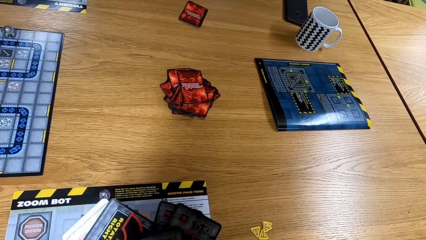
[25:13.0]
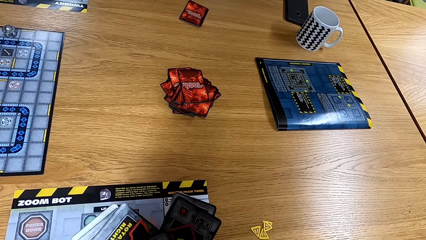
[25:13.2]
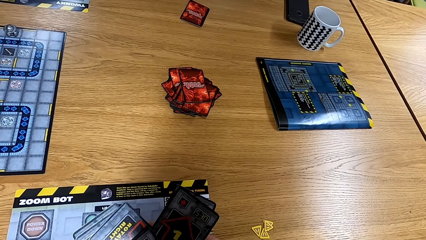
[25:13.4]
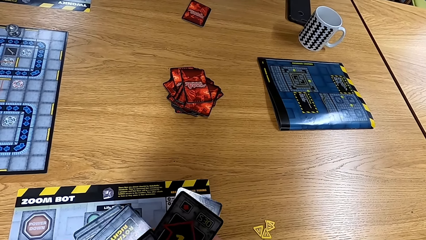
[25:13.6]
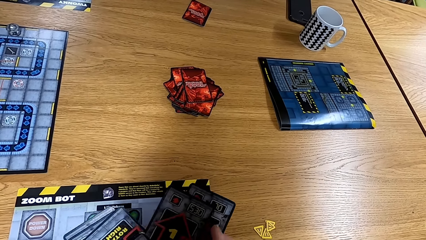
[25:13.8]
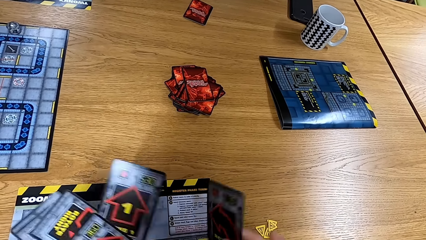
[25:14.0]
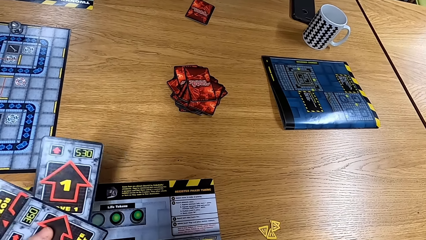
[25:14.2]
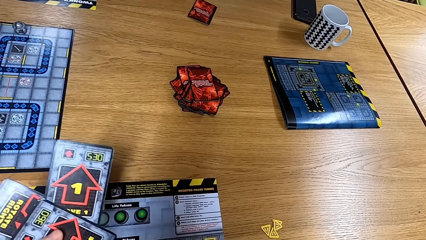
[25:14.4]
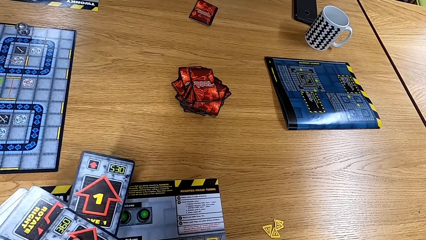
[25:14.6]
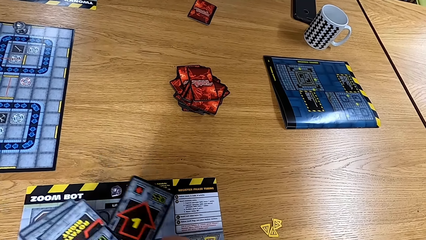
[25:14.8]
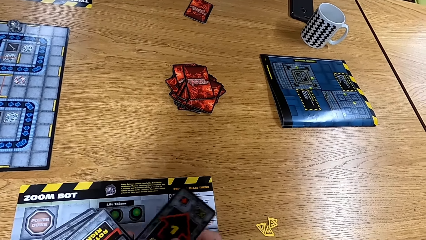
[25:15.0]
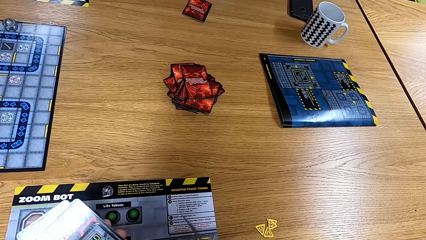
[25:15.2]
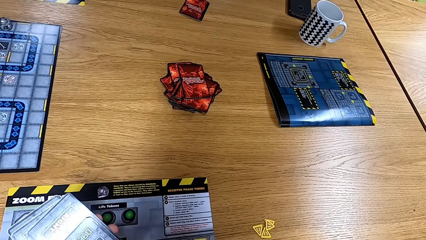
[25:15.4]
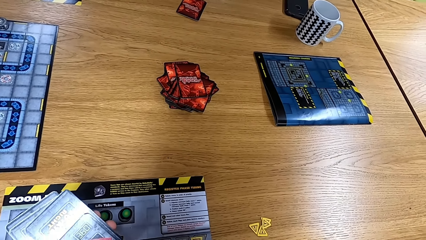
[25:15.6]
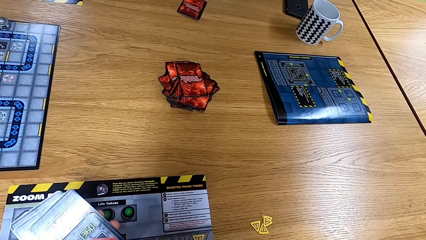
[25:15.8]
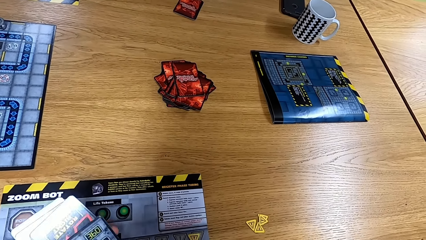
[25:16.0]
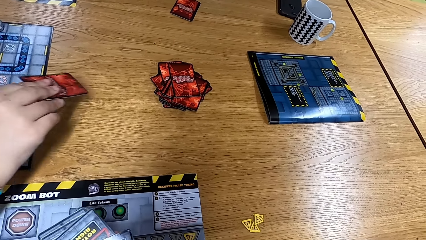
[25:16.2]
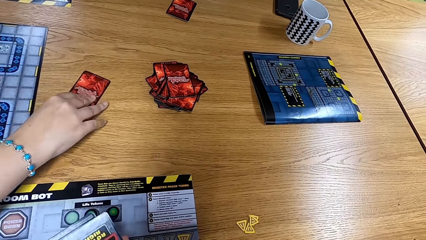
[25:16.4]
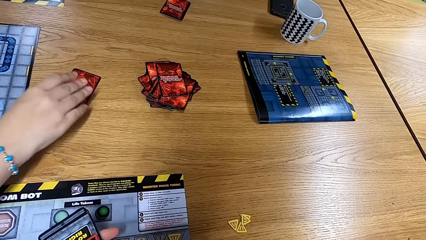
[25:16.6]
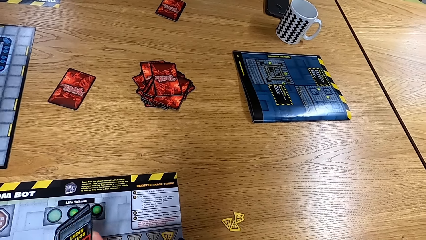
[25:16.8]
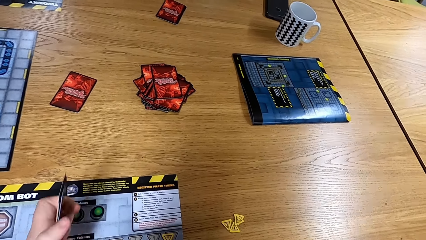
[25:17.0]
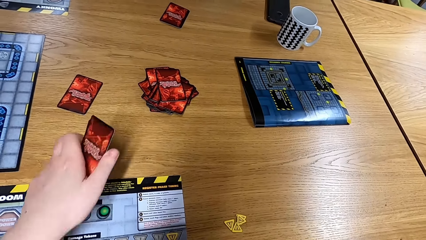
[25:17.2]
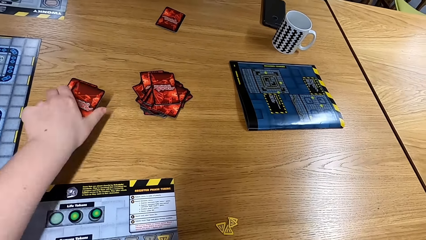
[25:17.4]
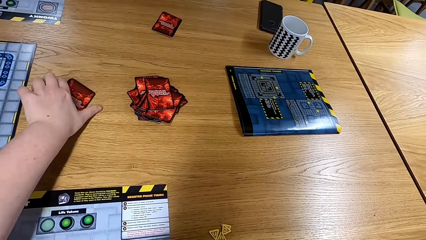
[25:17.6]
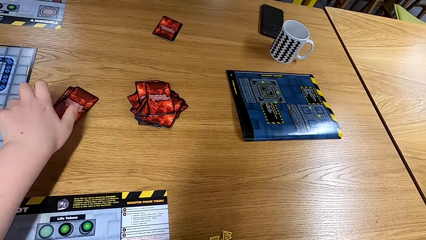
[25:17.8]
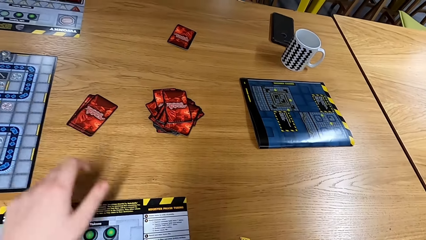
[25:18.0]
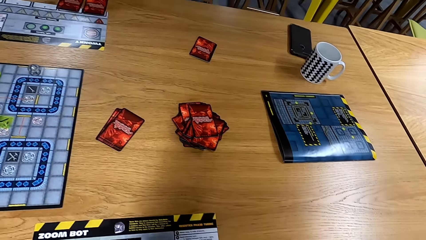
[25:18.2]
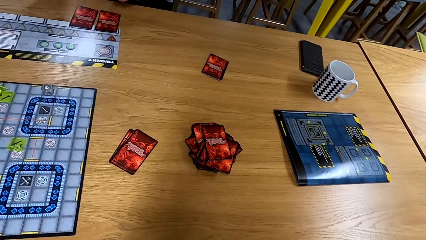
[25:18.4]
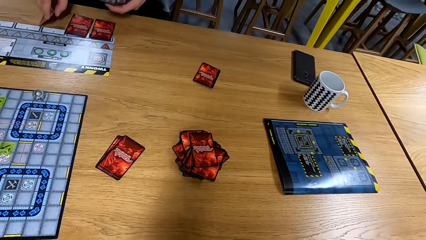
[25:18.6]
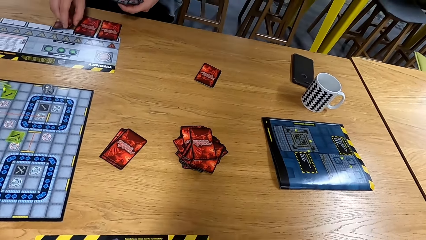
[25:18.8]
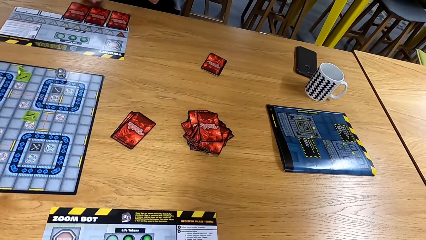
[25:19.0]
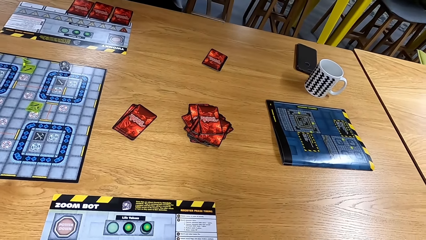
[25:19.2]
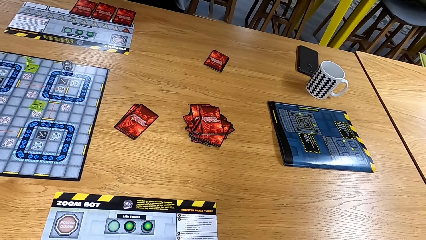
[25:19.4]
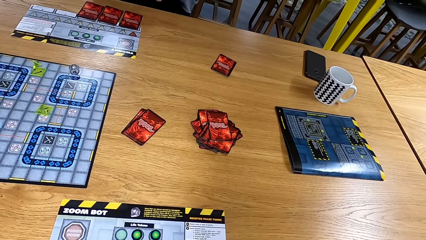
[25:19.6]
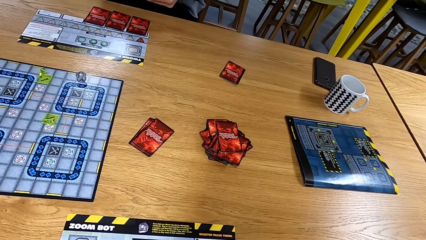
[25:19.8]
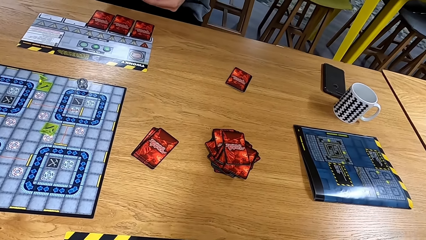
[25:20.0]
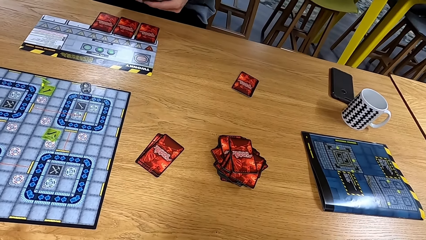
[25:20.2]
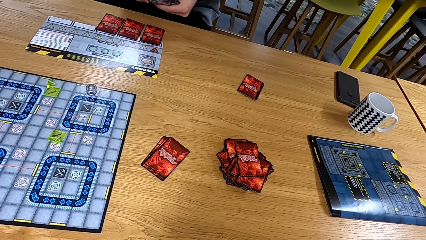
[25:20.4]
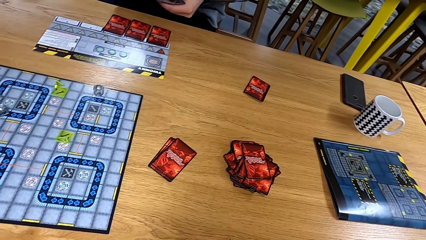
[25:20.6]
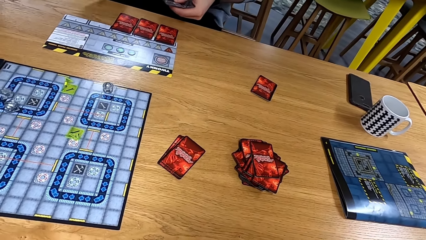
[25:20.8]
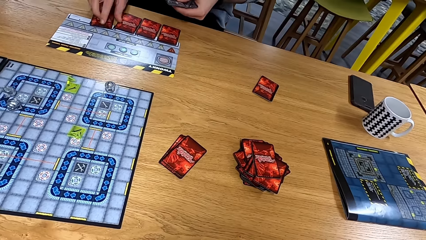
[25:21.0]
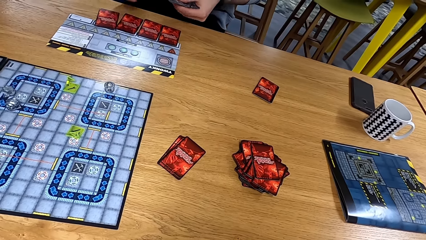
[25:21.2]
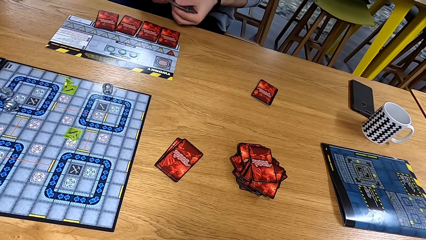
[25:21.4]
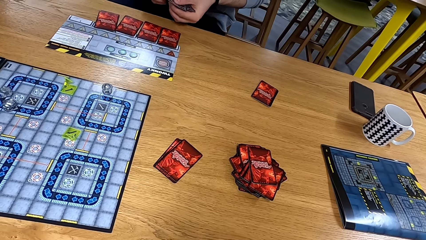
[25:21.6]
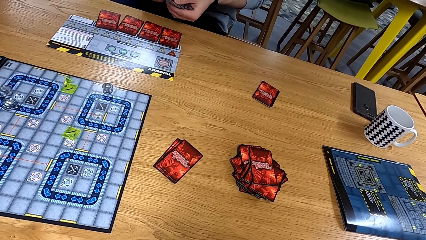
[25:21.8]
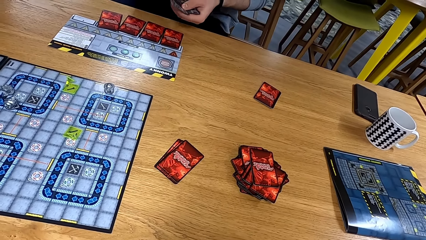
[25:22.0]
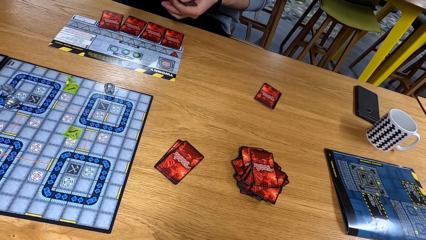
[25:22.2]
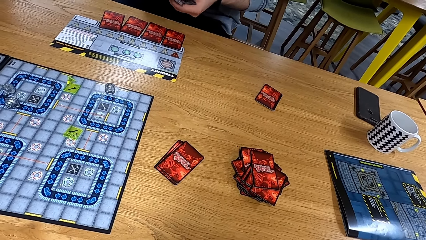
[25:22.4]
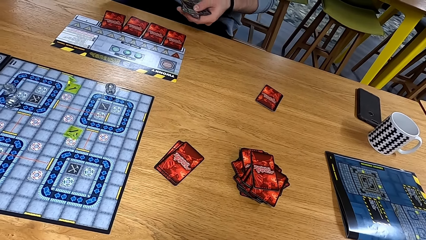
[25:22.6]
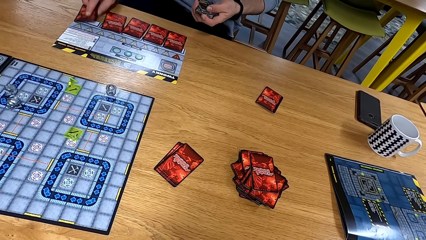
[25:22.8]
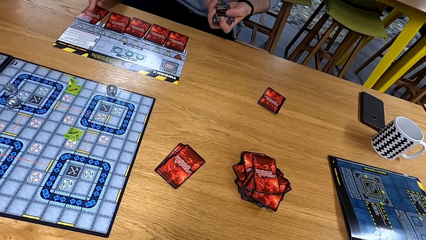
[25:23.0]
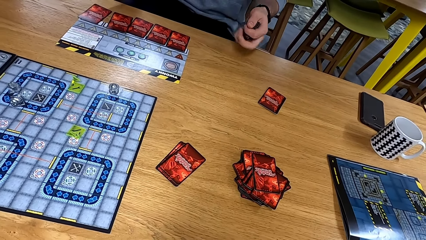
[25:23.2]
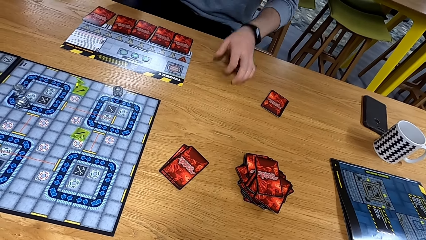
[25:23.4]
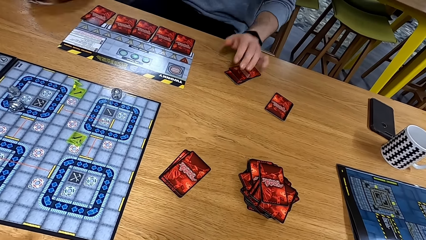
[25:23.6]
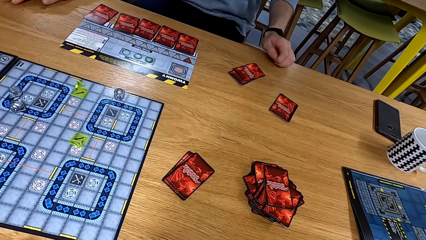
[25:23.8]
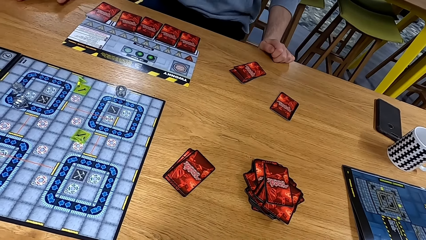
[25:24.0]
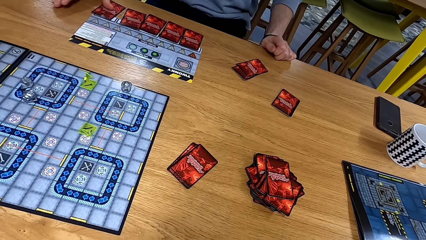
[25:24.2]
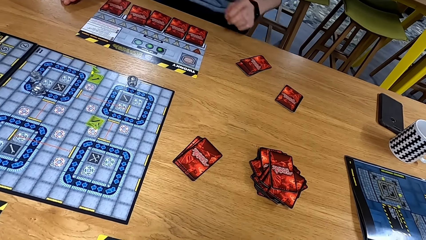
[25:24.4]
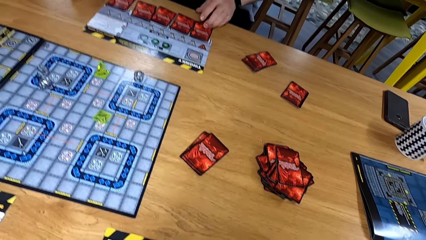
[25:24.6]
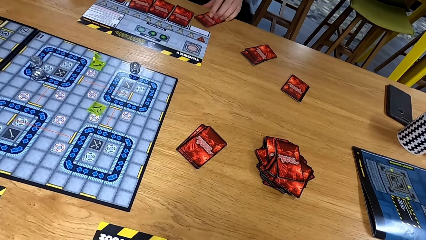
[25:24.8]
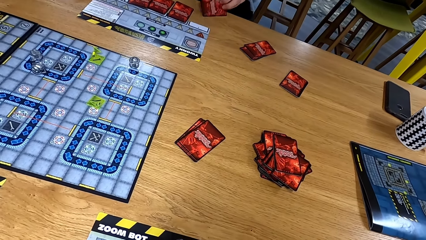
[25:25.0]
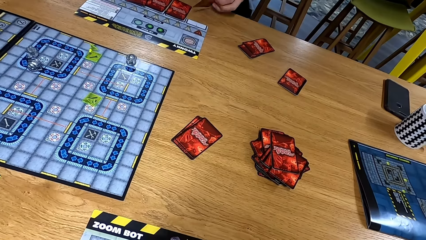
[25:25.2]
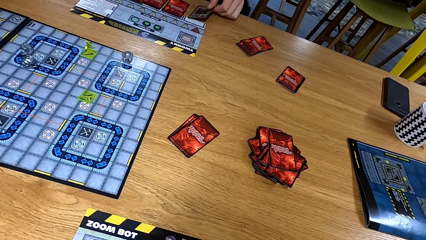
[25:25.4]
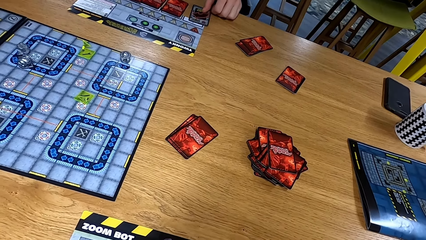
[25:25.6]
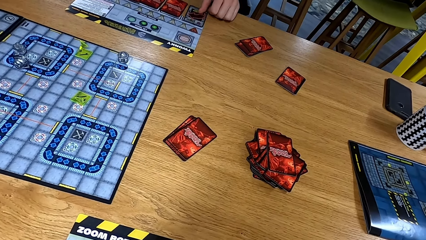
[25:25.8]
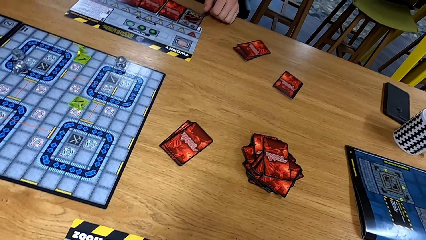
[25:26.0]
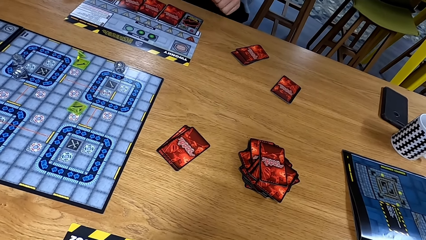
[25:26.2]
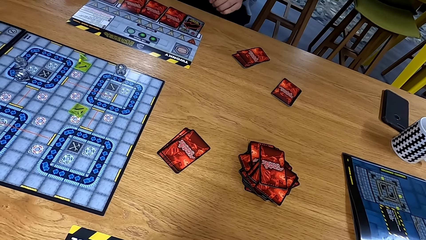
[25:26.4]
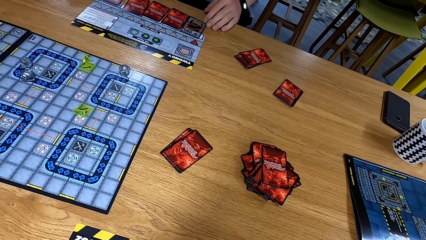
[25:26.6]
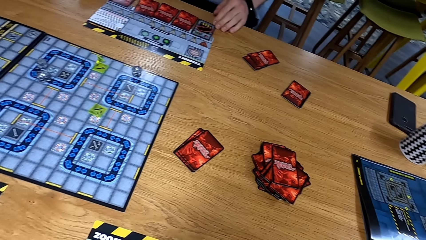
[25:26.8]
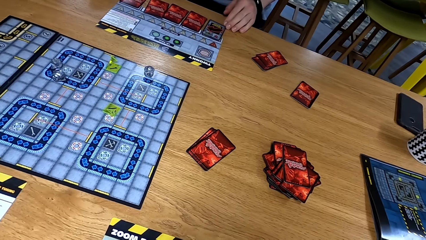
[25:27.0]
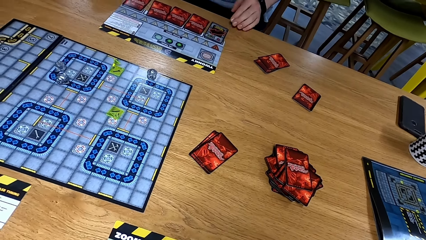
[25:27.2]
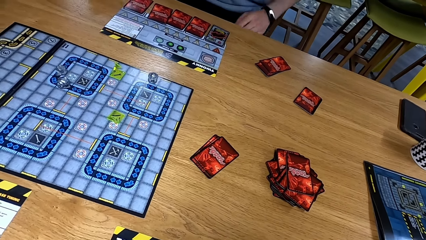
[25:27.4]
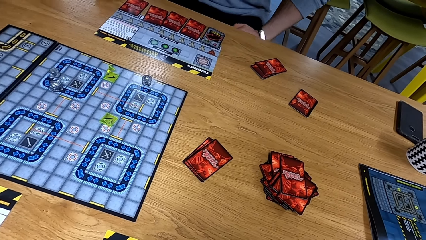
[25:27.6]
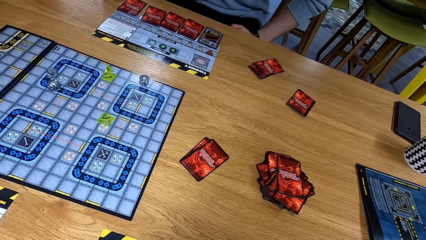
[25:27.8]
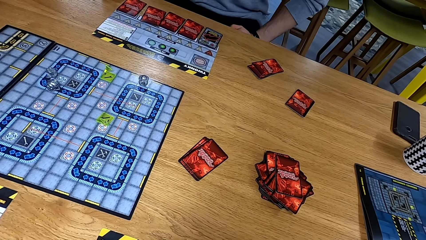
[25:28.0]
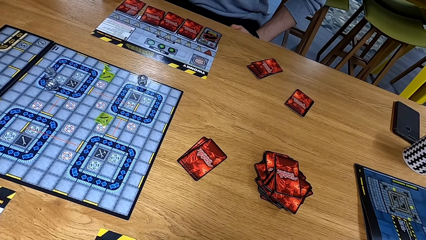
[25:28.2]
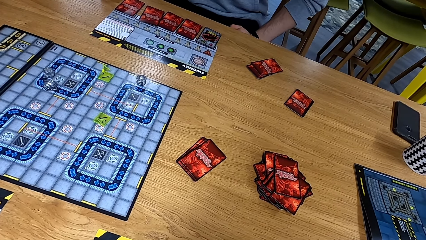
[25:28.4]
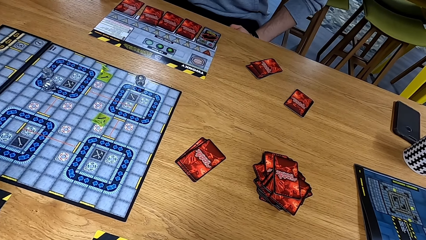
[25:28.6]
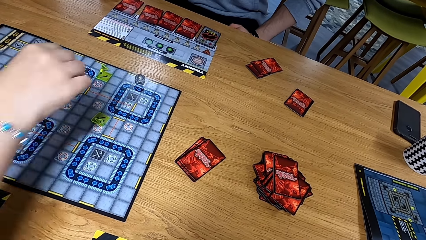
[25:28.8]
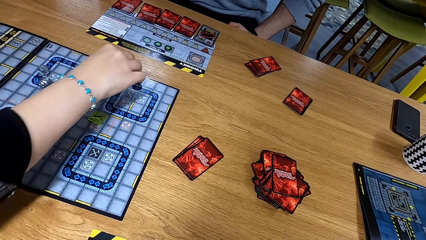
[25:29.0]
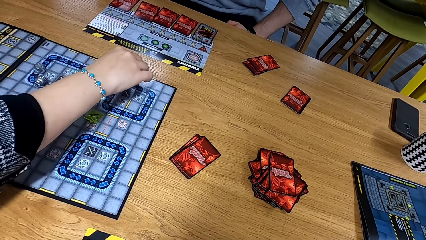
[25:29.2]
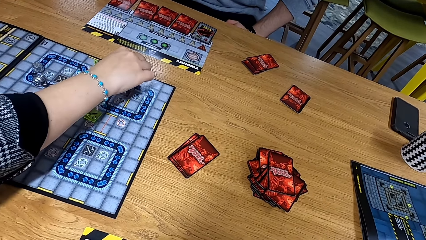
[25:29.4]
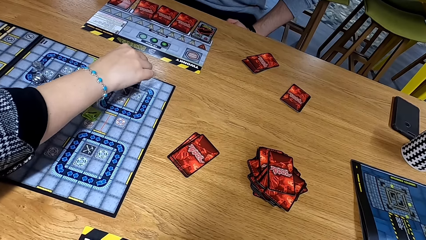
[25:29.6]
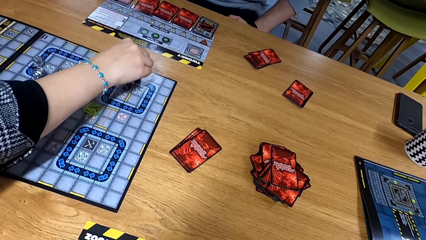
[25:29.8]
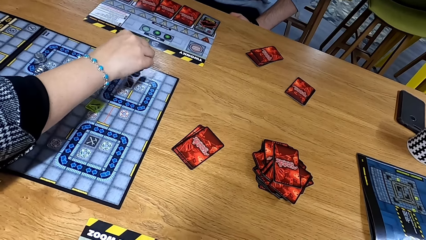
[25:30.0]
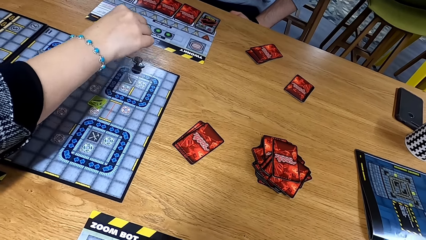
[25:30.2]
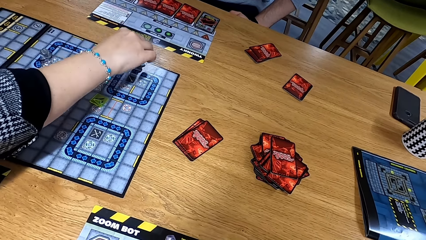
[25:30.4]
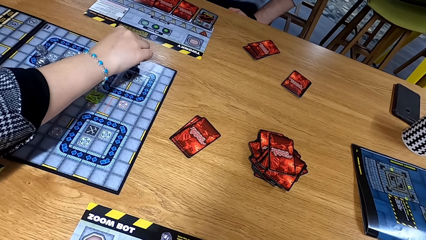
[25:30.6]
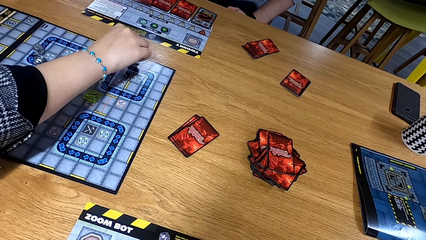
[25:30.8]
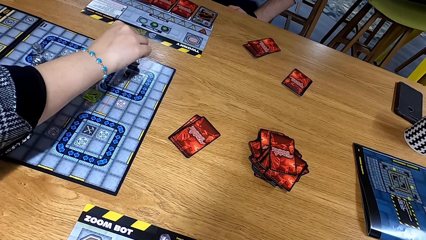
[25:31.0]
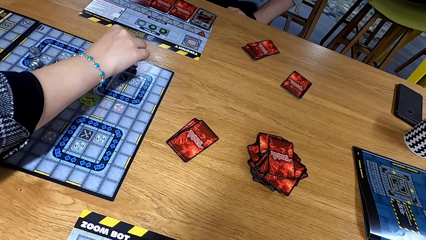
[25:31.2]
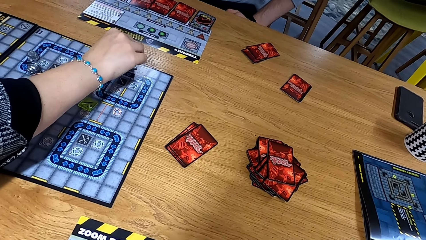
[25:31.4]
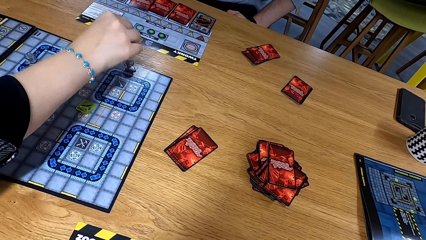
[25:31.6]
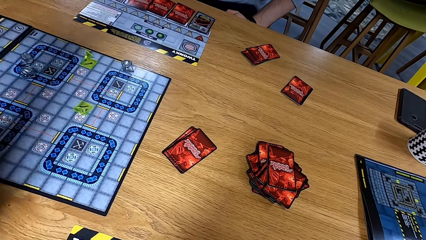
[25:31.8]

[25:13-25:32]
A man puts the card on the table. The camera wearer puts the card on the table. Another man puts the cards on the table. The other man turns a card. The camera wearer looks at the table. The first man moves a dice on the board.
